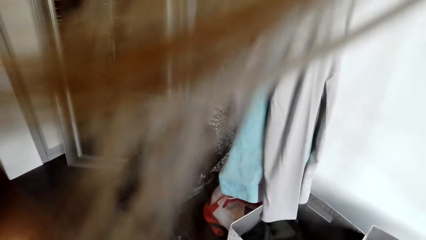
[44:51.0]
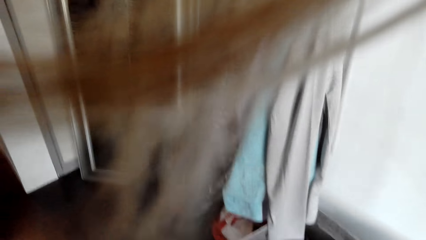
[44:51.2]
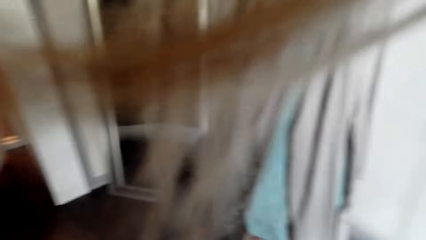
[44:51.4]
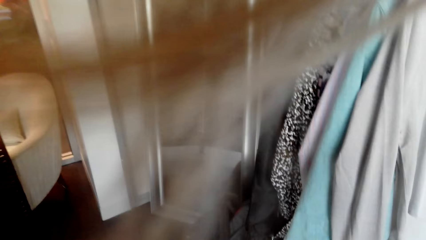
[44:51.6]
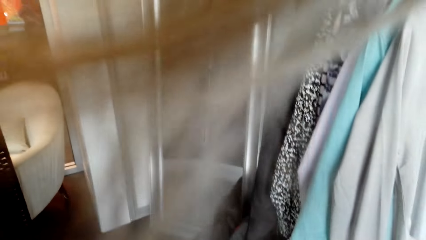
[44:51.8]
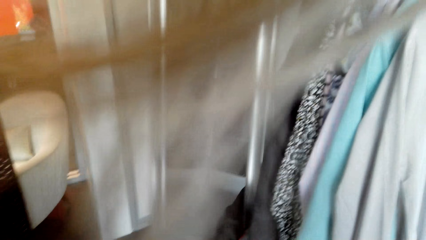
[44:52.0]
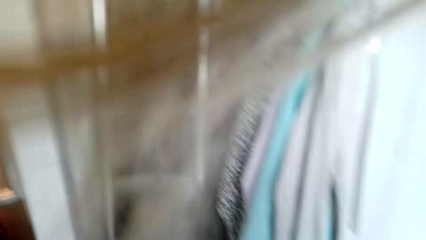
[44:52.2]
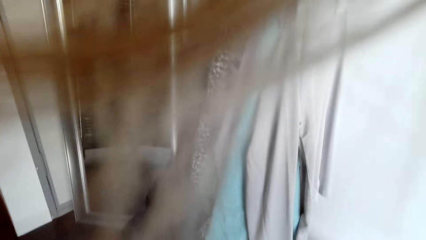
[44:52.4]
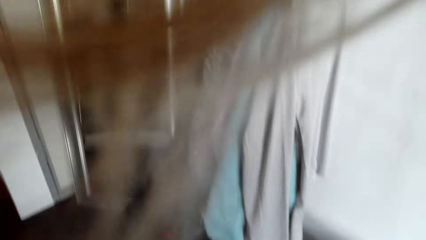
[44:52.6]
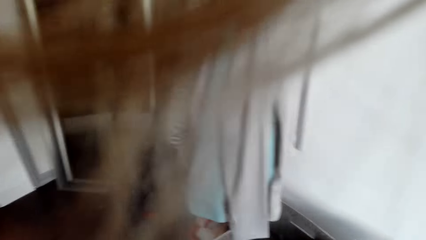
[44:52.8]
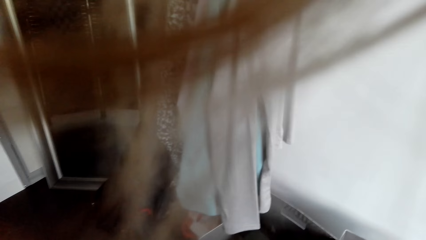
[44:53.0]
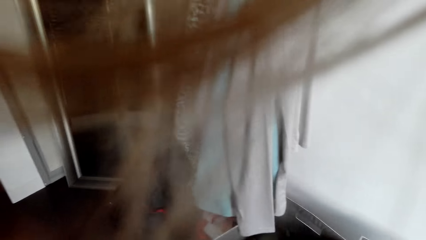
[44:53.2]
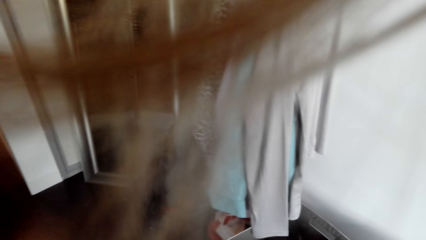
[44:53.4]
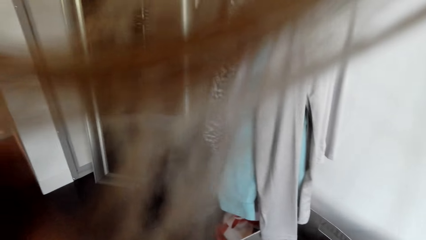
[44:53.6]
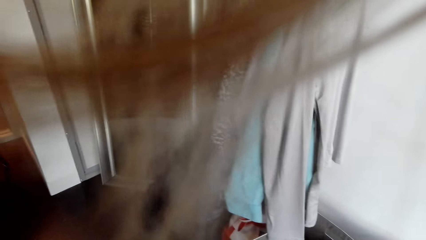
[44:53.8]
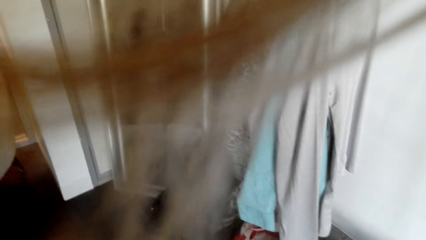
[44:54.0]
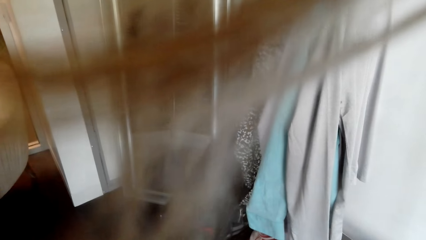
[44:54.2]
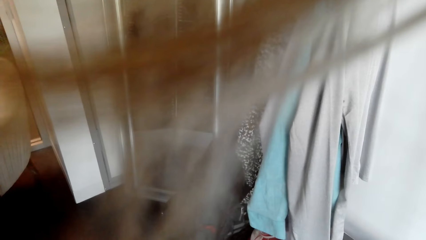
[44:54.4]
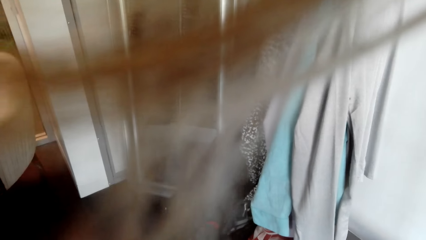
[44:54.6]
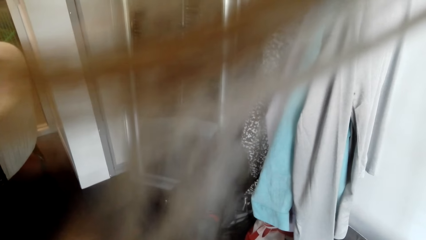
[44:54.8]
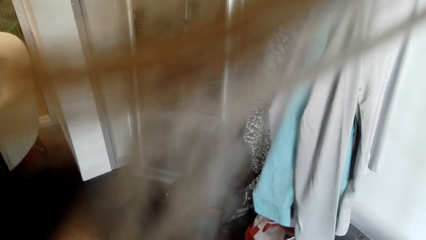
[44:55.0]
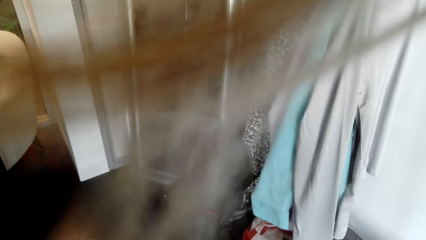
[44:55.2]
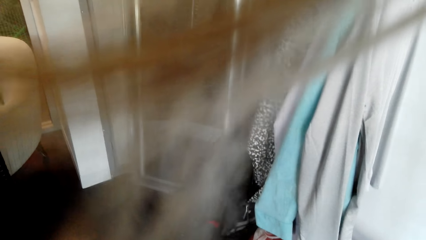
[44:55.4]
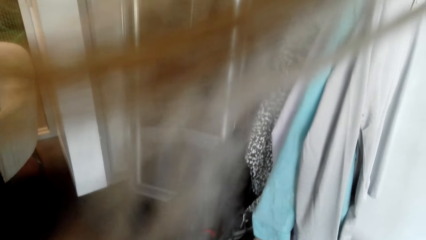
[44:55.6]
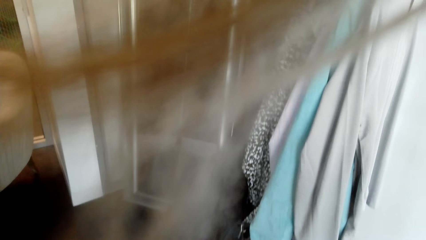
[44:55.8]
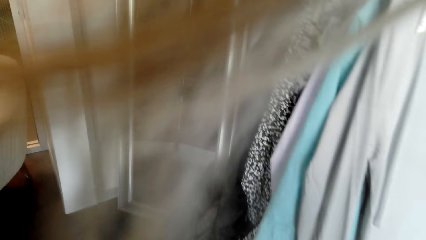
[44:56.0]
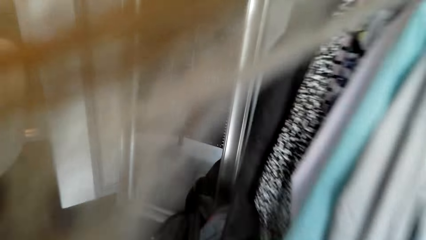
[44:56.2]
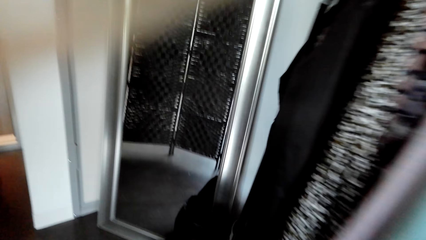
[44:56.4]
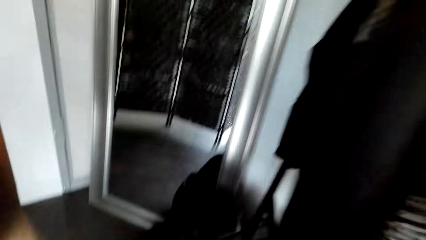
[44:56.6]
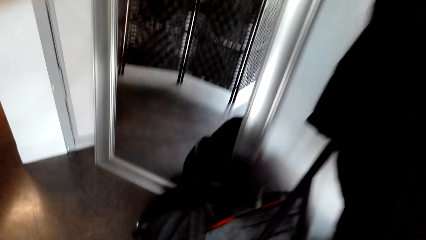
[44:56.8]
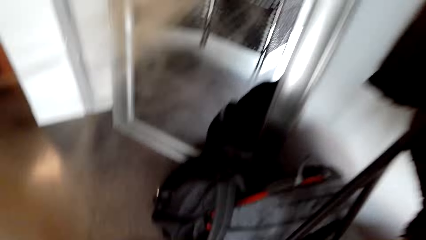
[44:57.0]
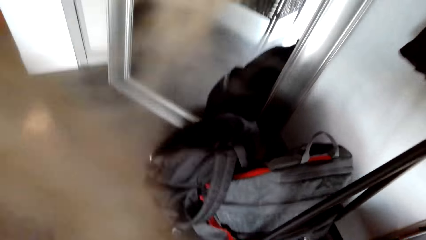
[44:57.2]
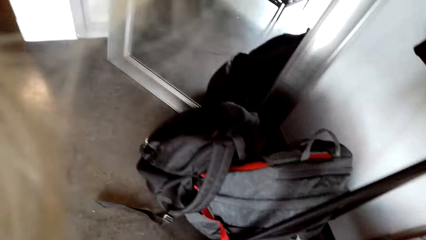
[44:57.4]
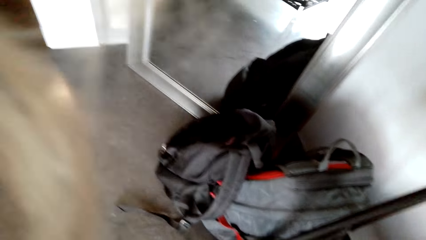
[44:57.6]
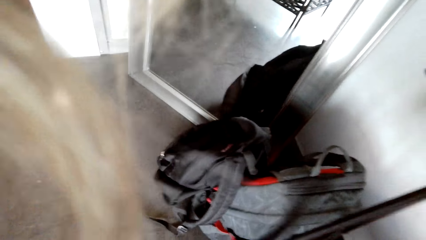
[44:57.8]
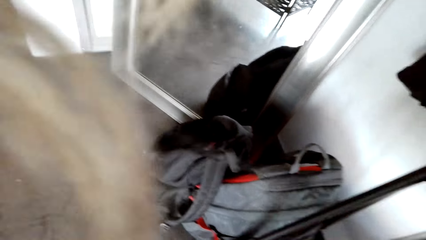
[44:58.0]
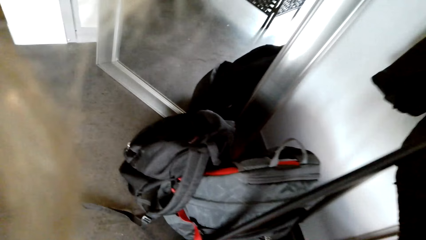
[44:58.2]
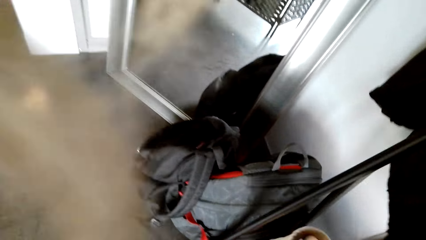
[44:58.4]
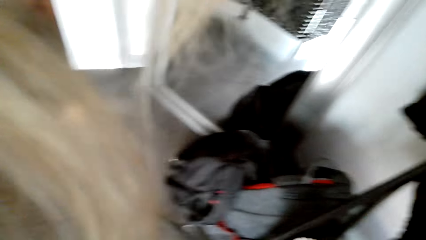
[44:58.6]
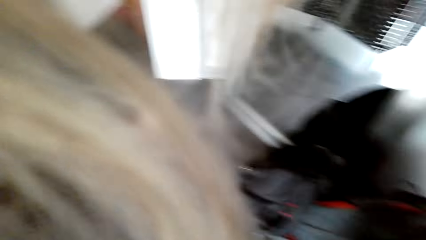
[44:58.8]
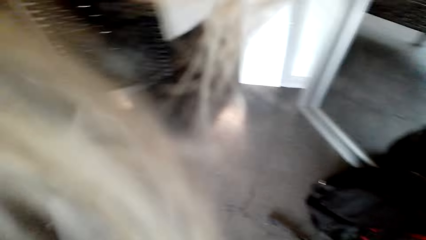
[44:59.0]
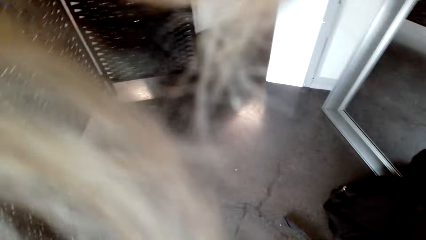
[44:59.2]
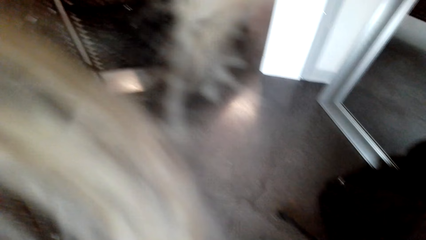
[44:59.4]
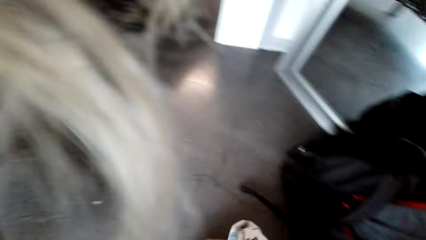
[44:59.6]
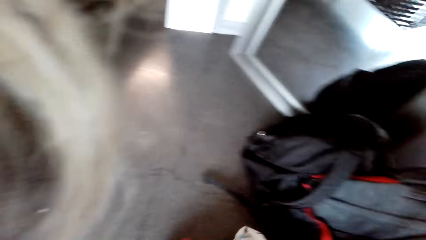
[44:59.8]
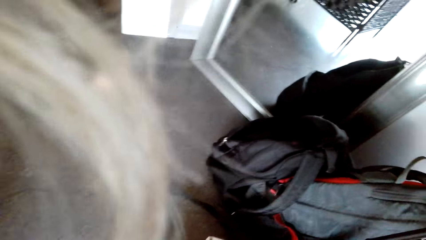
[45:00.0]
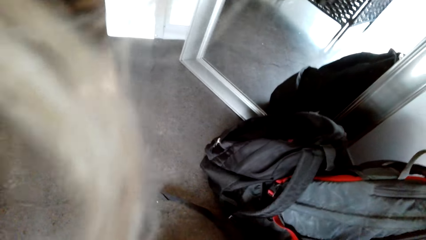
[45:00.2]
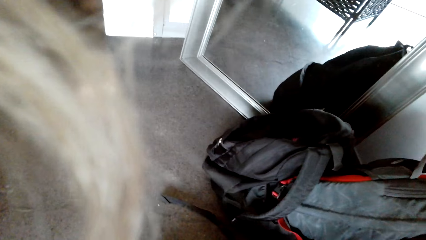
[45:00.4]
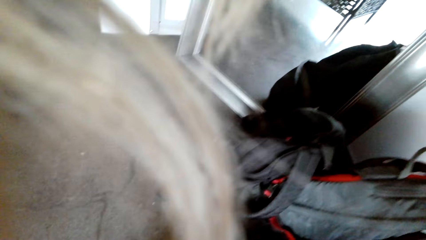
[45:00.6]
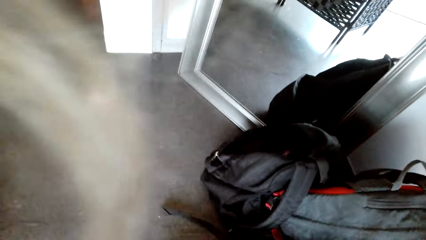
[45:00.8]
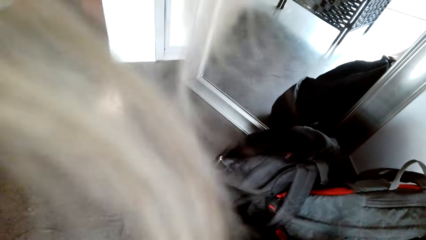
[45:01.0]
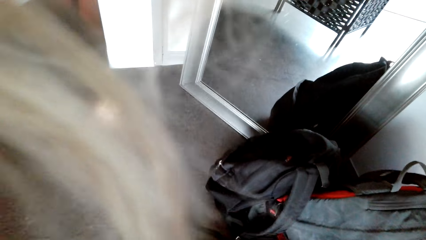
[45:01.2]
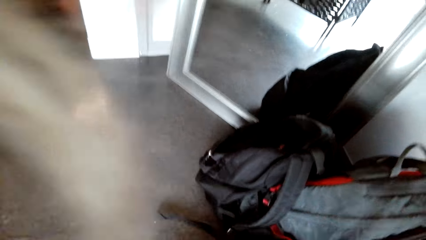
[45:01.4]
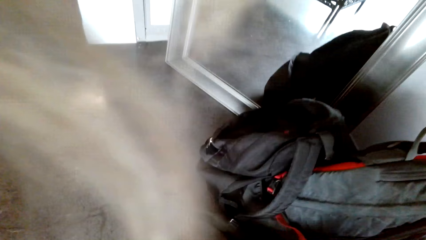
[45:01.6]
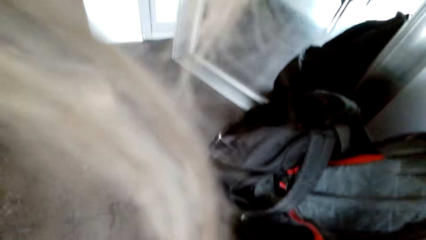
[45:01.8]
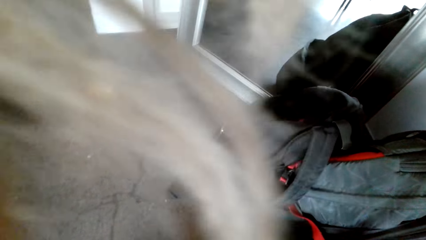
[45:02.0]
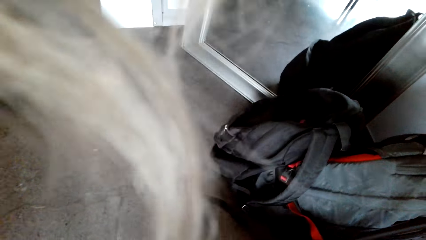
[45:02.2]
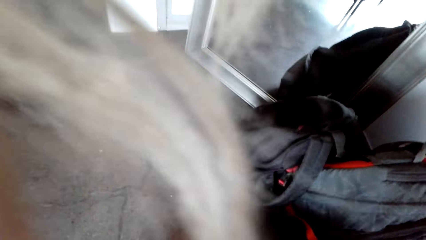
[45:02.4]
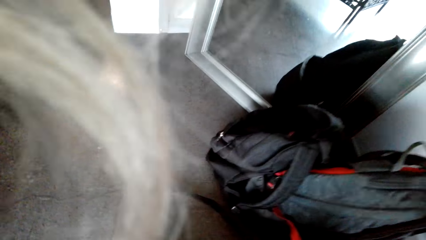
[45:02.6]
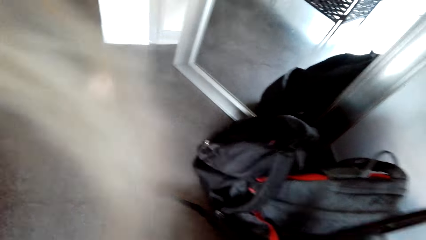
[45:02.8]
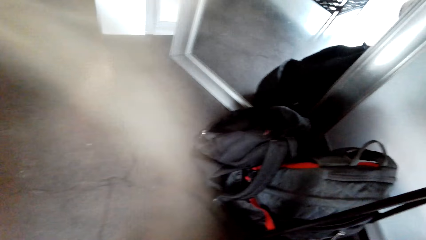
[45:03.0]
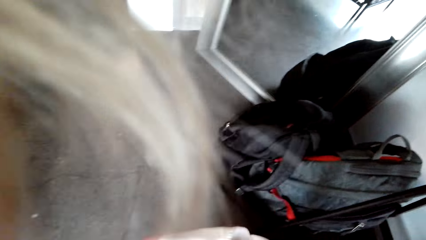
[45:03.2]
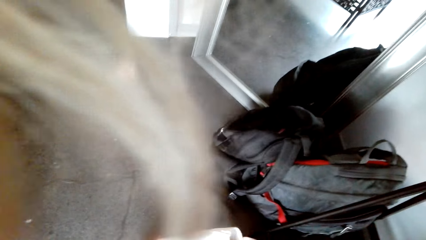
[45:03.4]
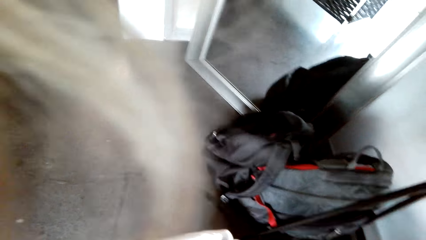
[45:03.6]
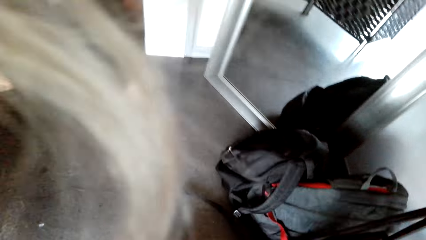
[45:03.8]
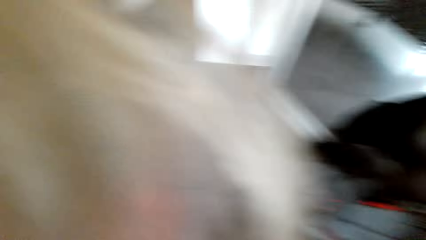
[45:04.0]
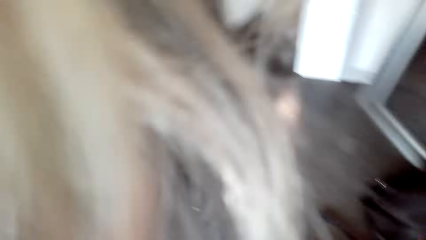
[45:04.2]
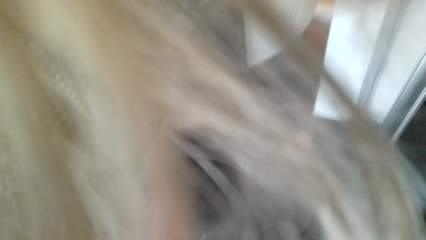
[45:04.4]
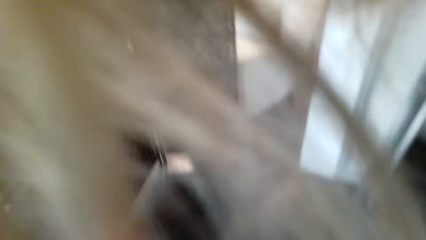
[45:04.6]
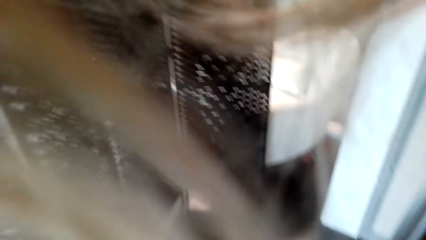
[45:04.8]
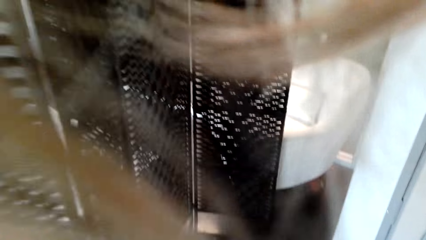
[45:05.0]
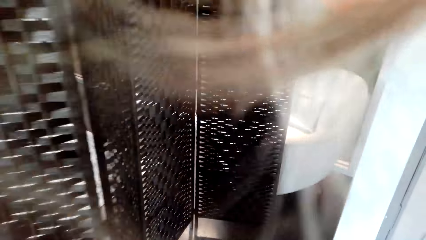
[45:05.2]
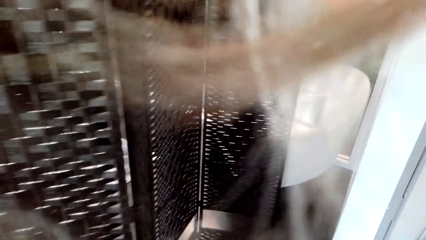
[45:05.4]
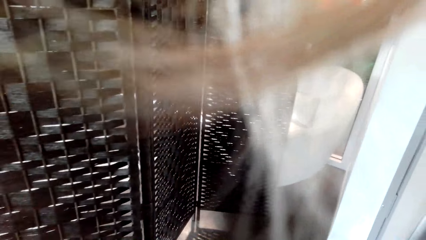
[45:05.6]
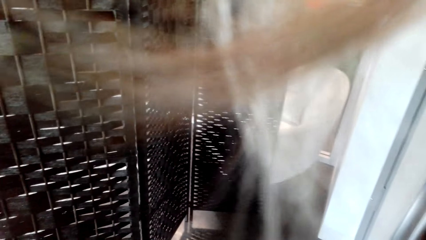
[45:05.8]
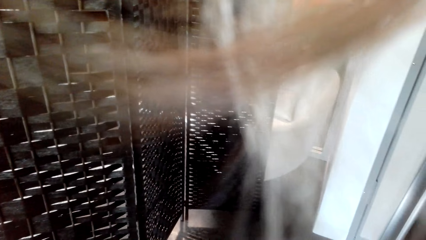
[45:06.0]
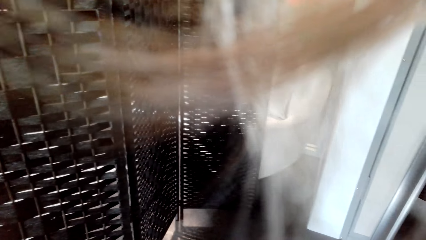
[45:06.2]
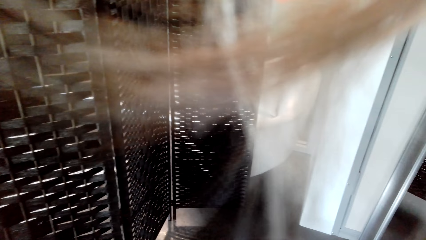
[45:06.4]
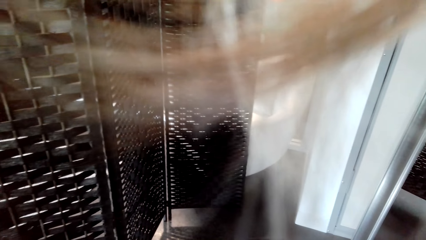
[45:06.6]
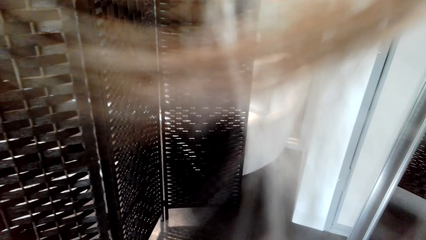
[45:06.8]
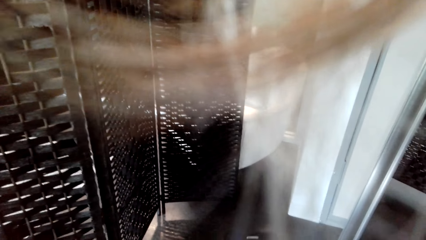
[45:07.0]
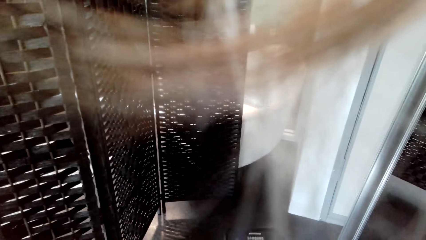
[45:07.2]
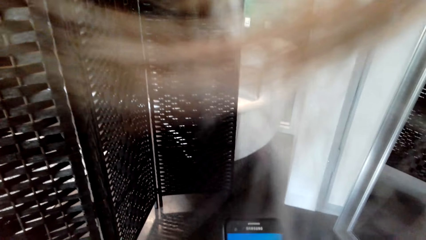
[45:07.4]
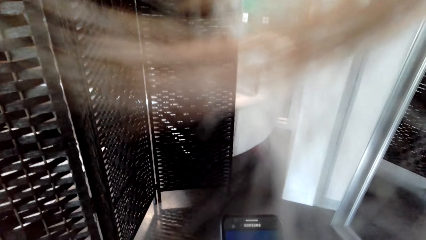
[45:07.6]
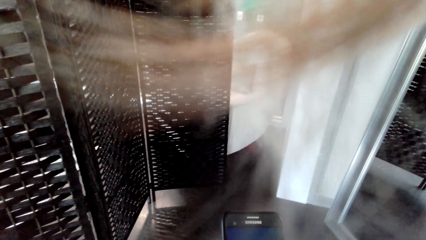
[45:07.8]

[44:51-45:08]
The camera wearer is looking at the bags.
